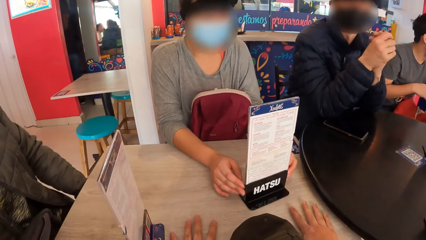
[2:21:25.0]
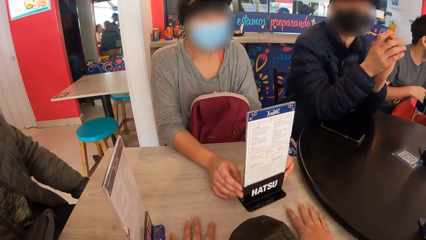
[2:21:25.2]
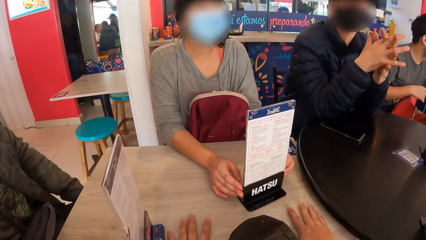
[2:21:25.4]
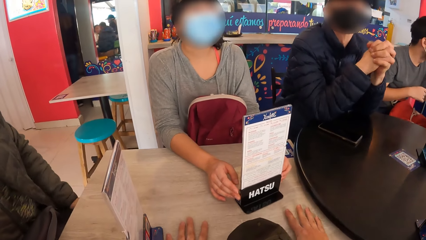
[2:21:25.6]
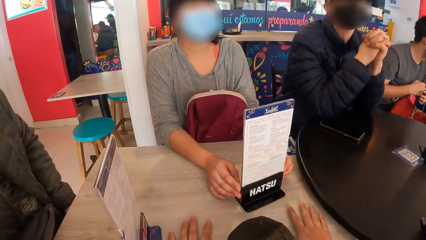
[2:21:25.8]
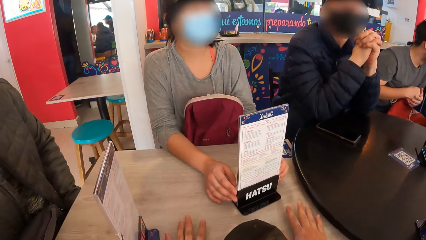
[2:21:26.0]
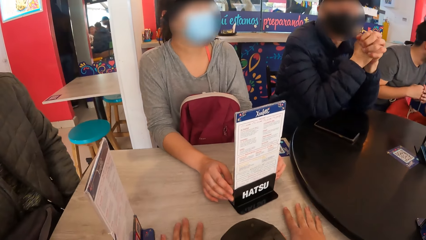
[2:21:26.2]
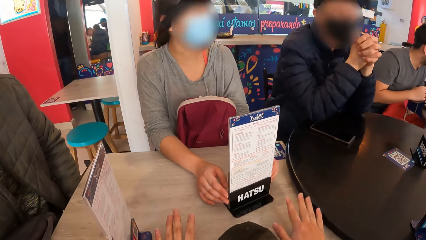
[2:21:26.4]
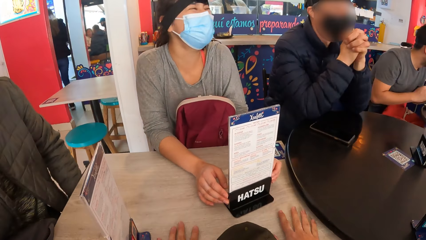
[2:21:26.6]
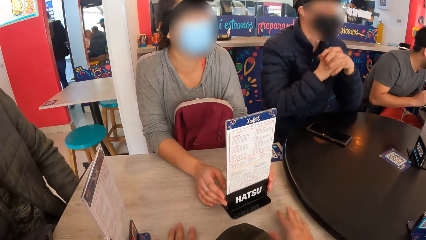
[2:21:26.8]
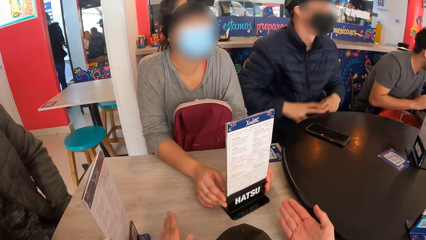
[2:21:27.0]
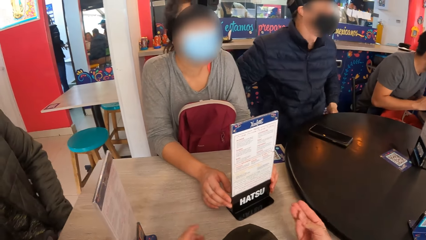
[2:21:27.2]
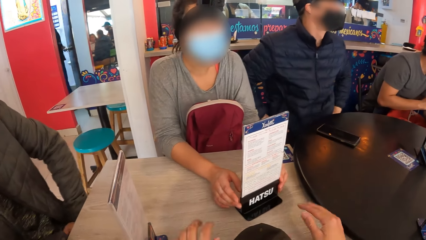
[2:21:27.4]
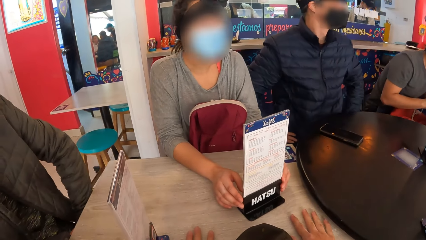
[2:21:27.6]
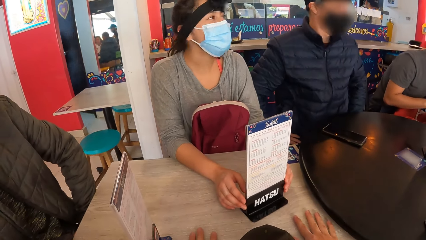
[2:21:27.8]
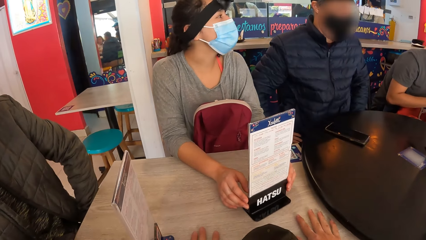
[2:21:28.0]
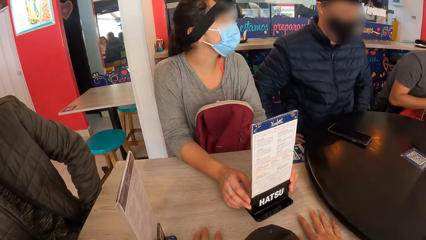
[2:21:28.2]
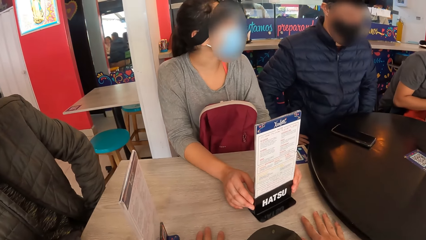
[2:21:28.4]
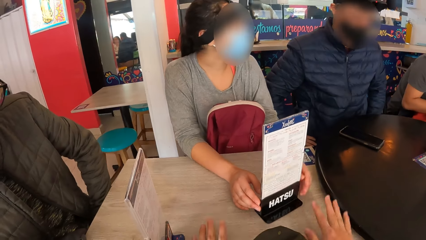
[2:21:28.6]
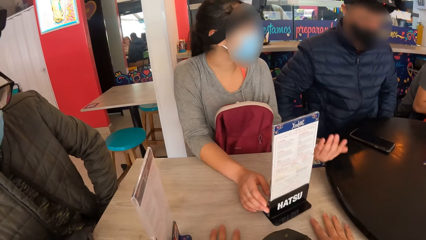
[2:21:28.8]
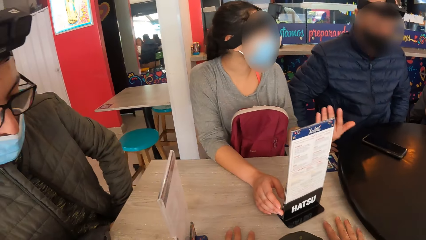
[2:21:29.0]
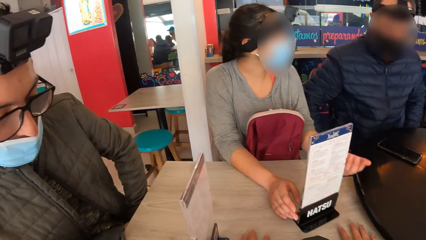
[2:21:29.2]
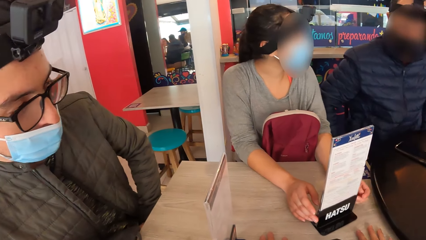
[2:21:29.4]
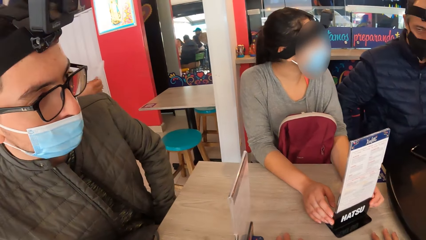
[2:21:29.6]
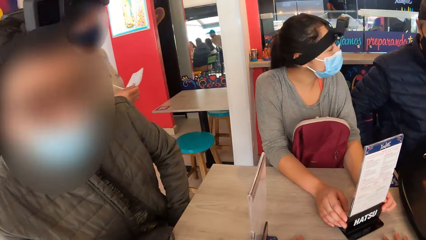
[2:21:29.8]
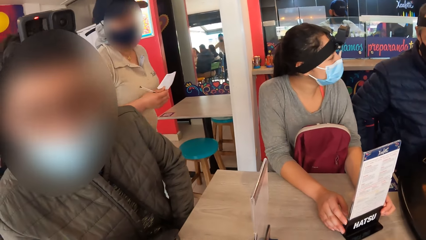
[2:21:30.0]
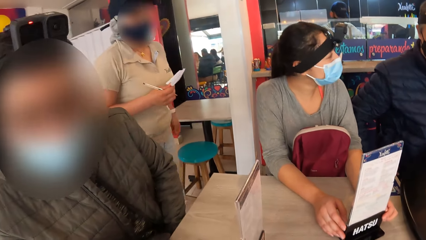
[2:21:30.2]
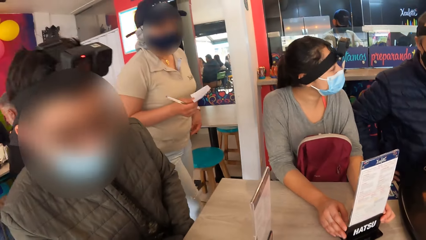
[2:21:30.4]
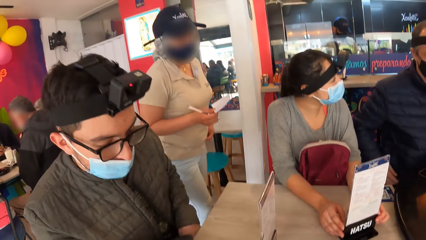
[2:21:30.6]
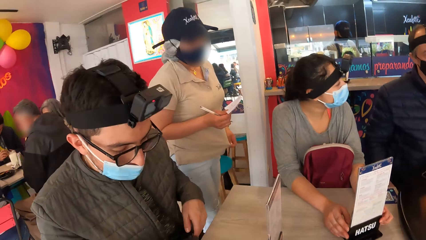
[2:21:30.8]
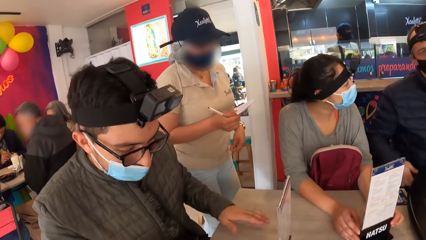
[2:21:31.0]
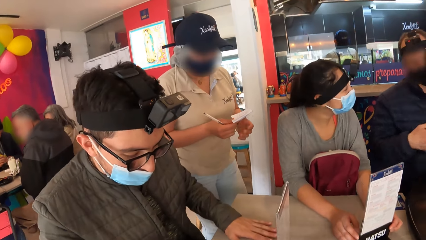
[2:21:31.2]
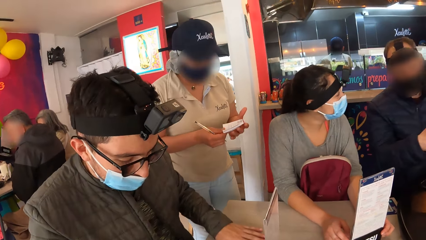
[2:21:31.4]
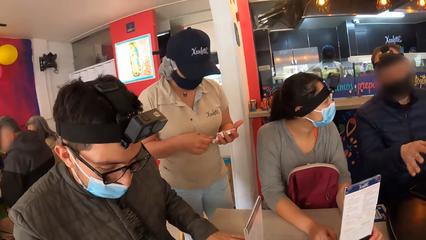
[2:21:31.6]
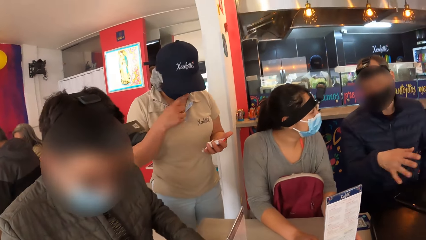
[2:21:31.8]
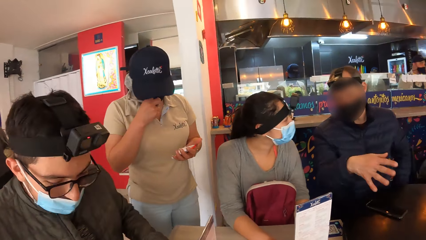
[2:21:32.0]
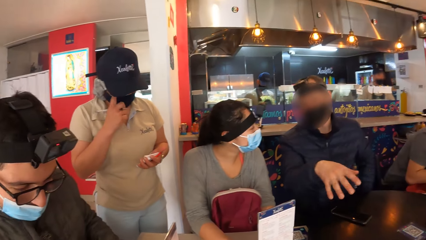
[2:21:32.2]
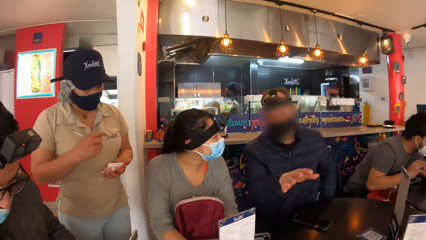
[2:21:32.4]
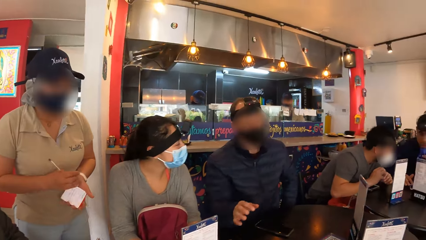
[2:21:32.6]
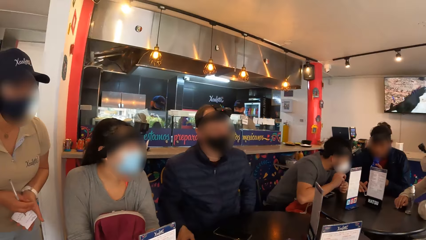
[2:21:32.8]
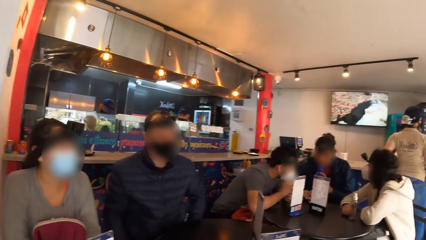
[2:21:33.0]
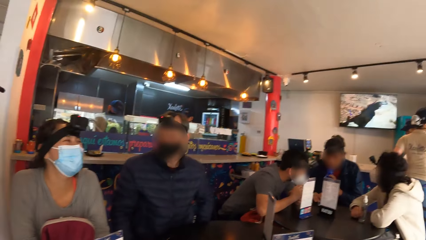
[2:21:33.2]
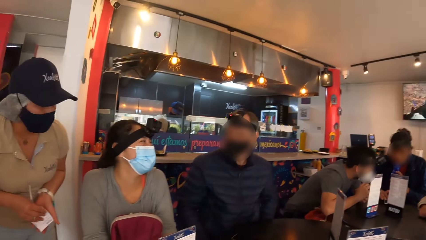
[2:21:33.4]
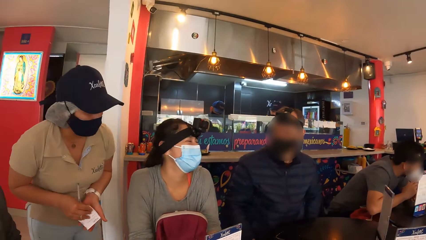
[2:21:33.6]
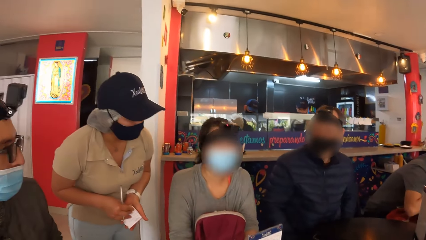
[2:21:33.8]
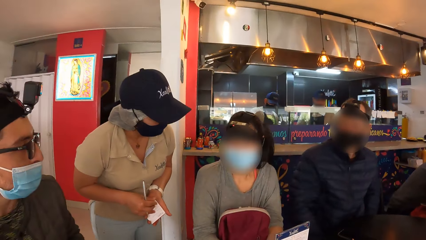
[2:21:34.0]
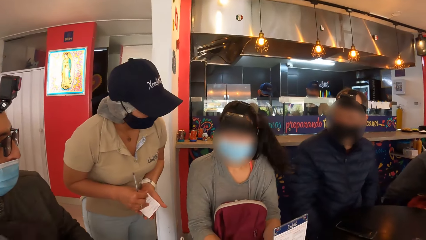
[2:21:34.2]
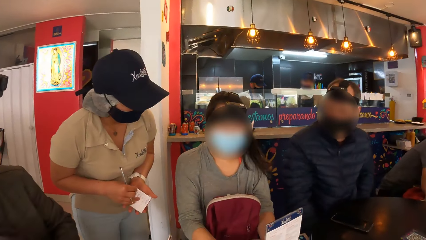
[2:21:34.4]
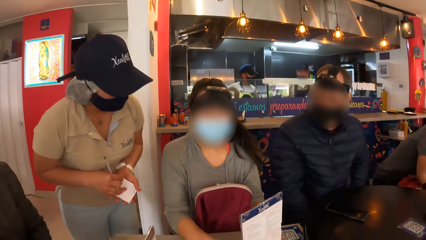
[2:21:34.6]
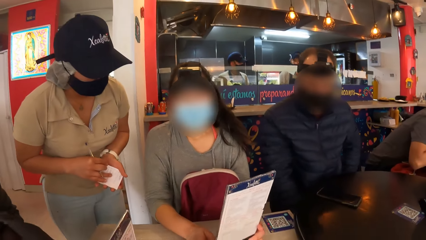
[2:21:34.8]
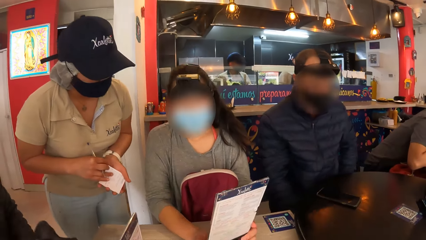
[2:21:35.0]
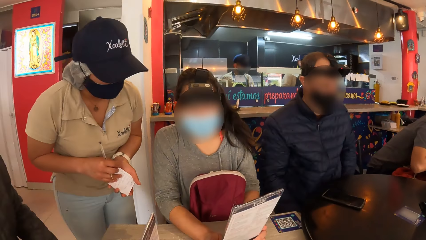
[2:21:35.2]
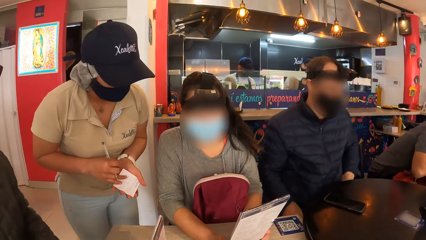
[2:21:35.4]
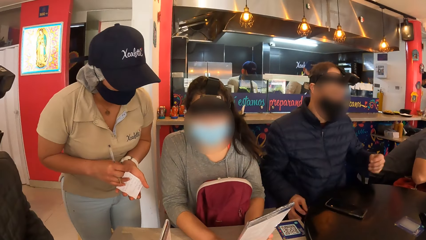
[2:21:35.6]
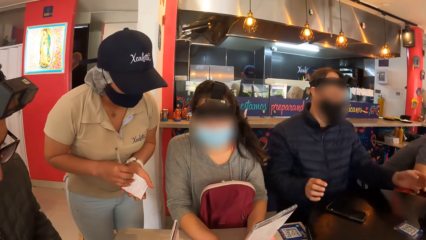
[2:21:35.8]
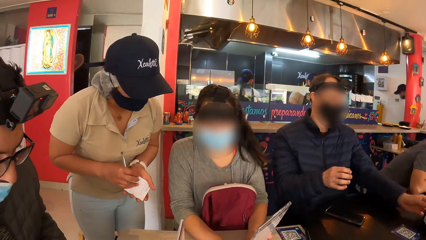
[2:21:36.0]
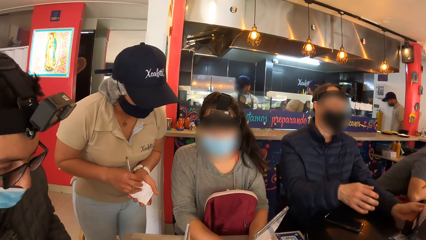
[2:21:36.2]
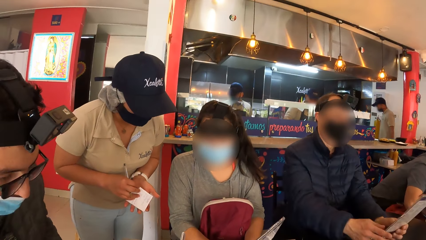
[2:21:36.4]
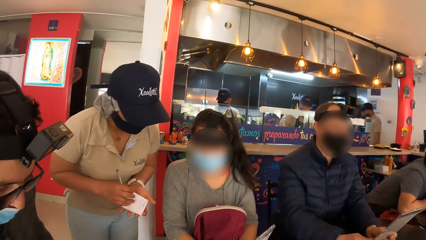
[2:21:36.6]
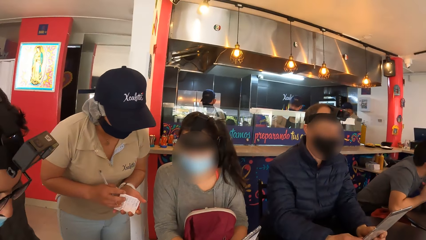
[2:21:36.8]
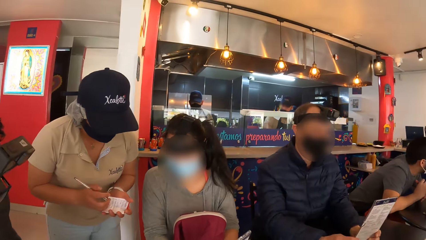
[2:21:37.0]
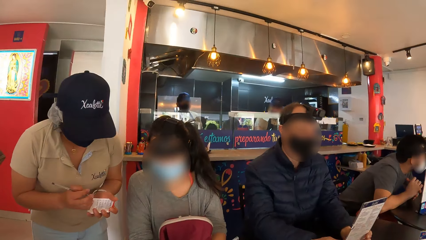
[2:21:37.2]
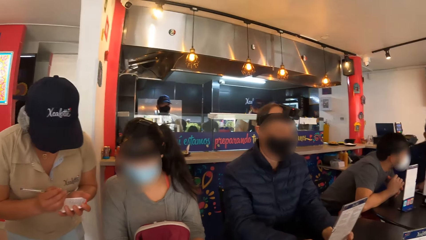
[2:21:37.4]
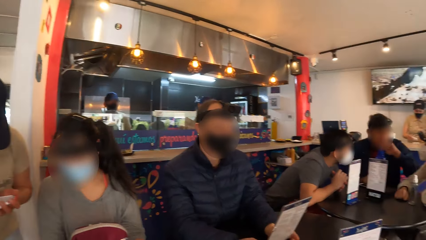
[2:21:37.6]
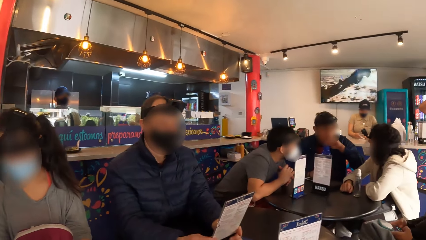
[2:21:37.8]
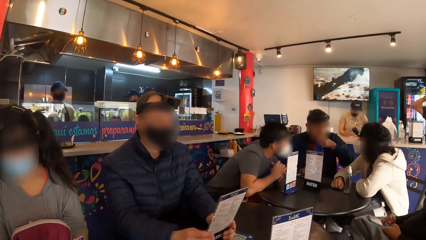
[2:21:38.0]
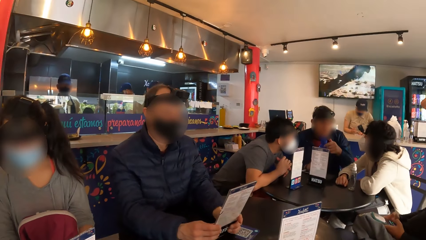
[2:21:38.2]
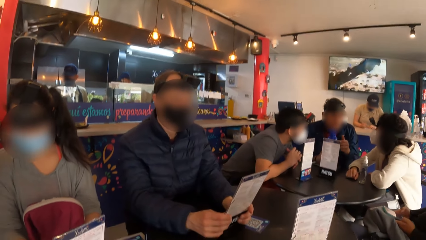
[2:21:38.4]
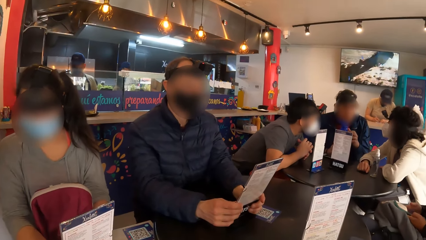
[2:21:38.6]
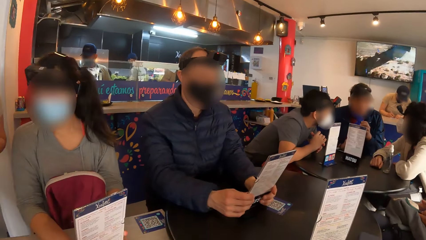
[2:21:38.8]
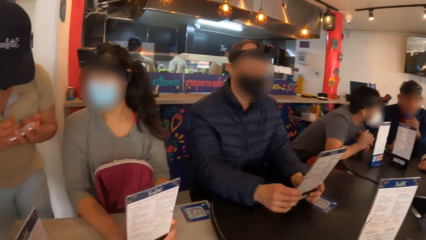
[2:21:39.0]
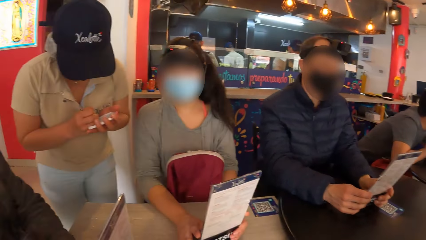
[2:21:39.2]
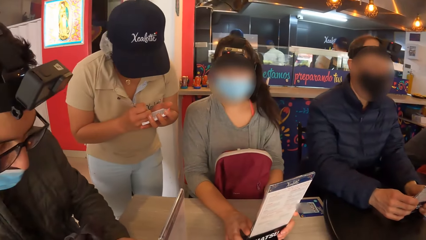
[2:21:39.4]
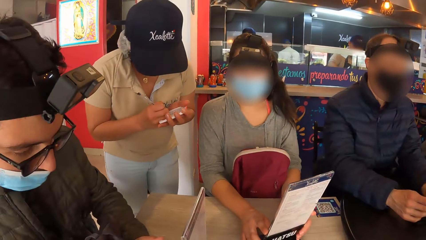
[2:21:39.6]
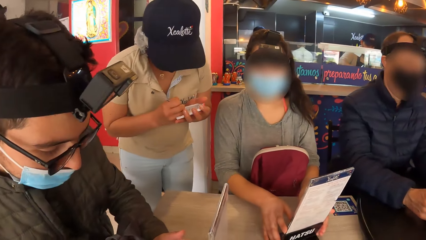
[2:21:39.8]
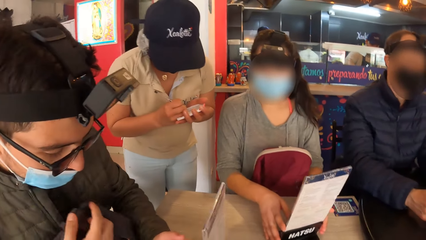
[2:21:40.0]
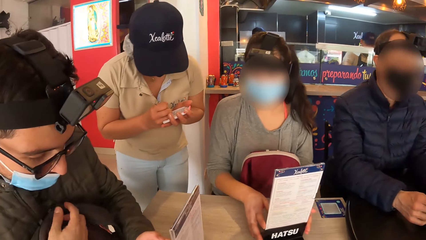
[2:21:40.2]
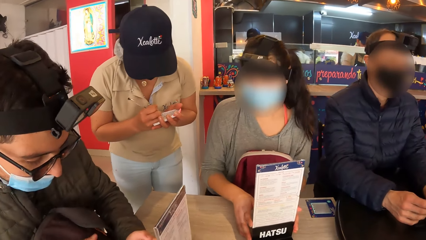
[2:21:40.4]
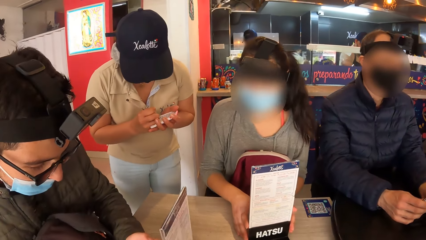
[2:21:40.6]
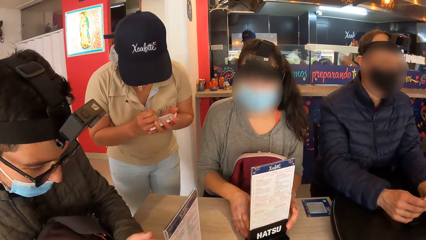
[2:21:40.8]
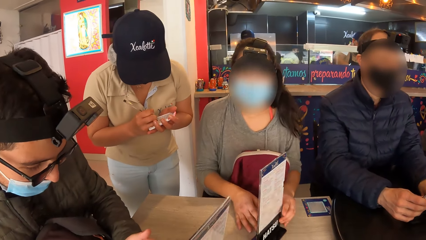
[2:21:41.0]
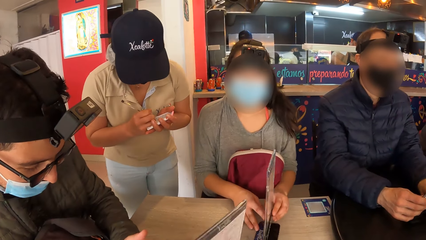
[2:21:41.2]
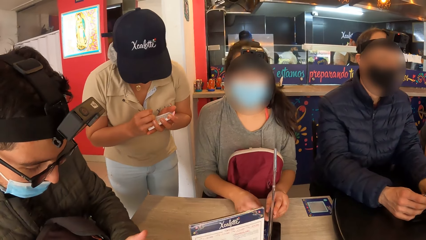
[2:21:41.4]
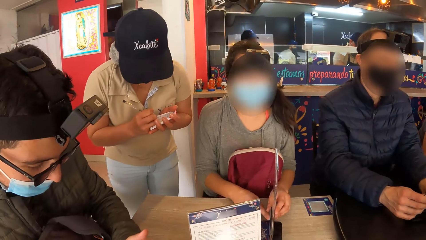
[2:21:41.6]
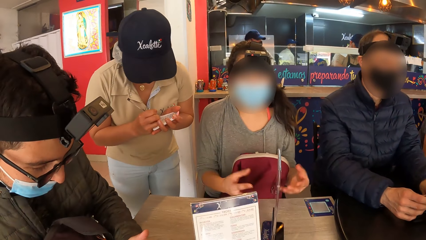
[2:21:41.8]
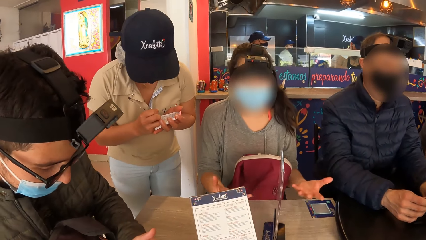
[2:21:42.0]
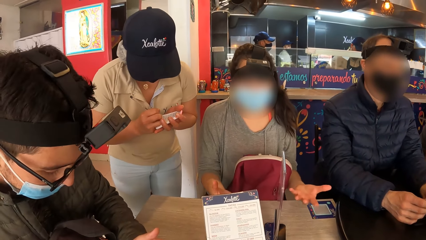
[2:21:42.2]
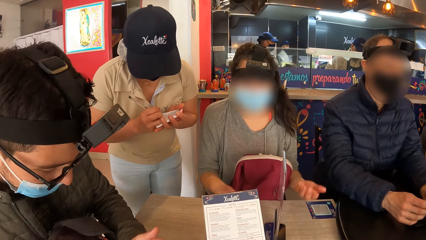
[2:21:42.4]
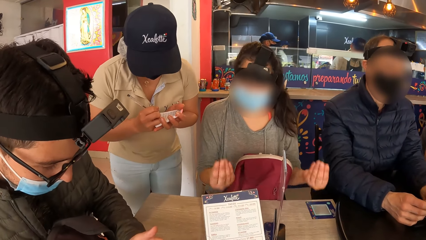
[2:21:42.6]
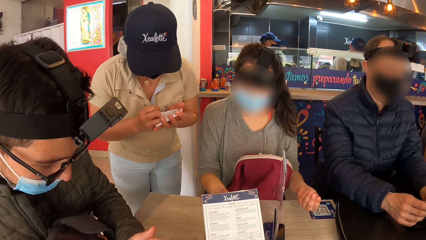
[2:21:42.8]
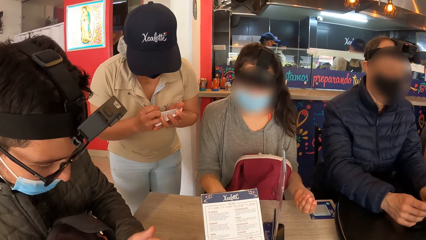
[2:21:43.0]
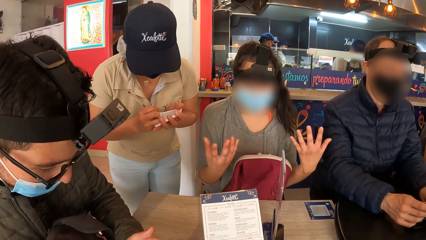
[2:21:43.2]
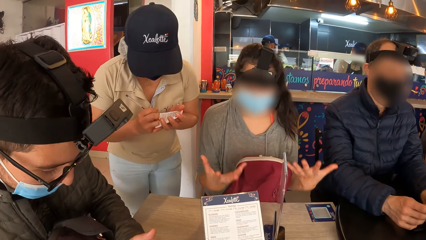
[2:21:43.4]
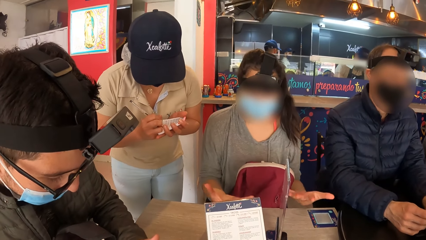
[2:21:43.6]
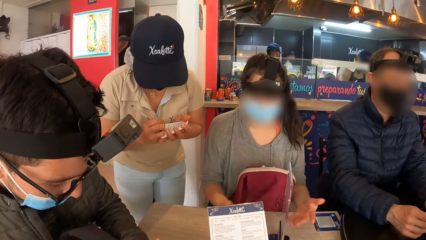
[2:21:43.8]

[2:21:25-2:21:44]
The camera wearer taps on the table with both hands. A woman converses with another woman. The camera wearer looks around. A man picks up the menu card from the table with his left hand and holds the menu card with both hands. The first woman writes on the booklet in her left hand with the biro in her right hand.
